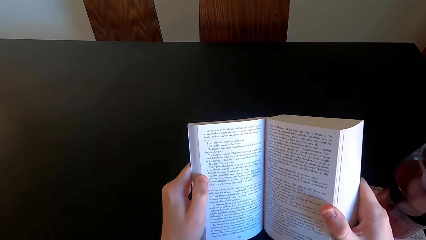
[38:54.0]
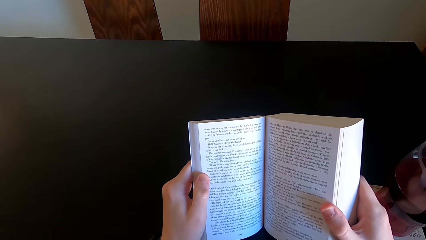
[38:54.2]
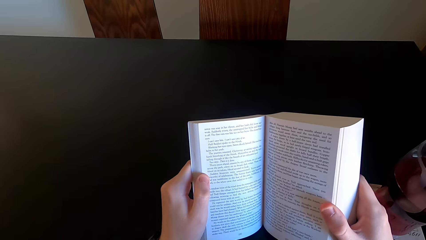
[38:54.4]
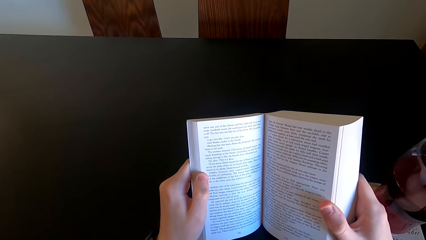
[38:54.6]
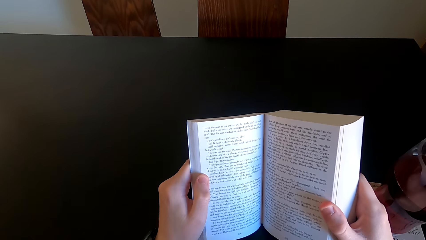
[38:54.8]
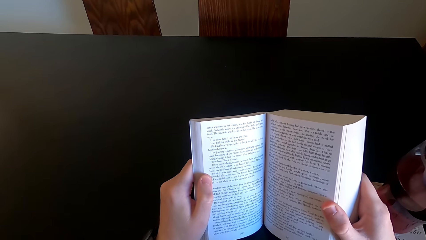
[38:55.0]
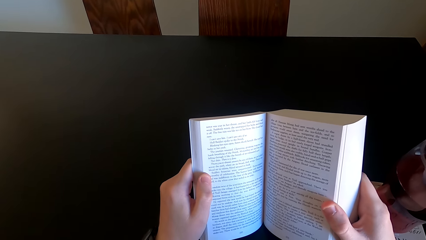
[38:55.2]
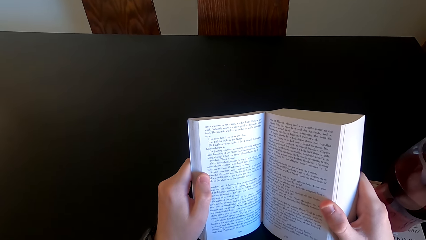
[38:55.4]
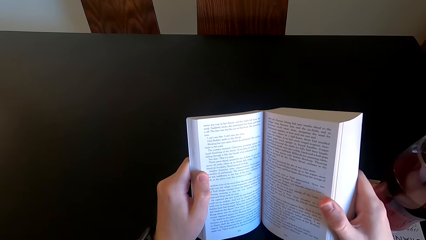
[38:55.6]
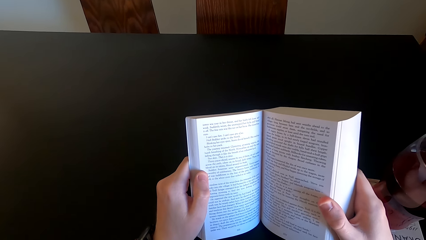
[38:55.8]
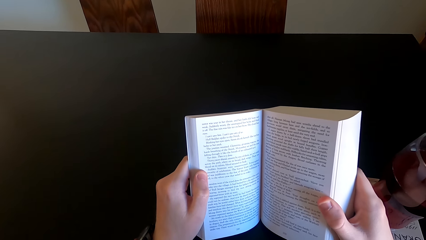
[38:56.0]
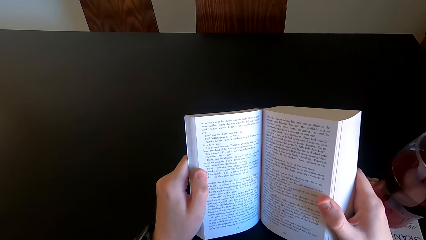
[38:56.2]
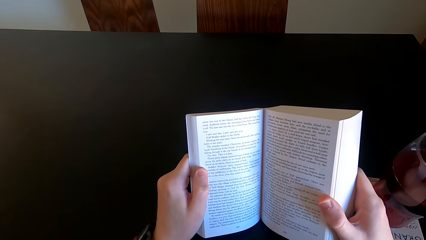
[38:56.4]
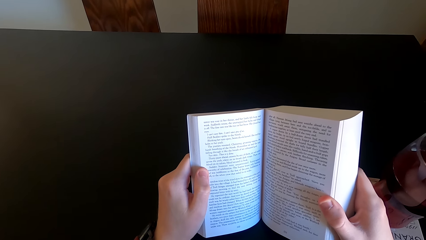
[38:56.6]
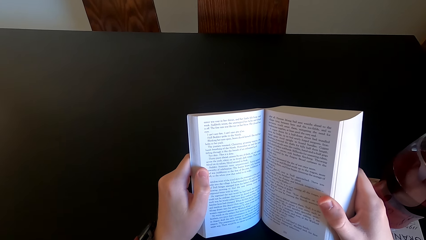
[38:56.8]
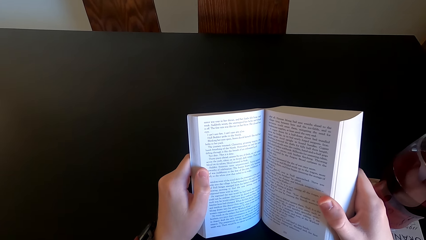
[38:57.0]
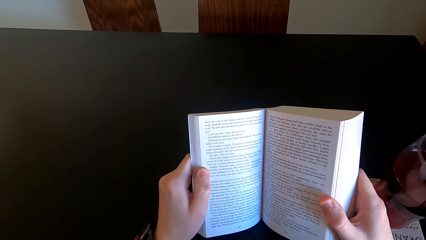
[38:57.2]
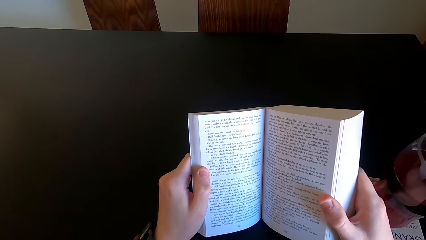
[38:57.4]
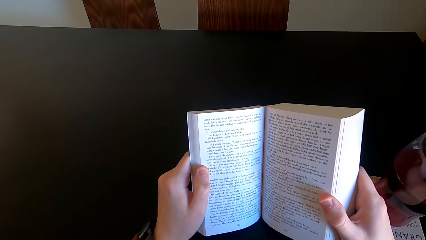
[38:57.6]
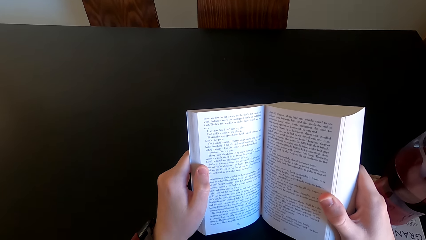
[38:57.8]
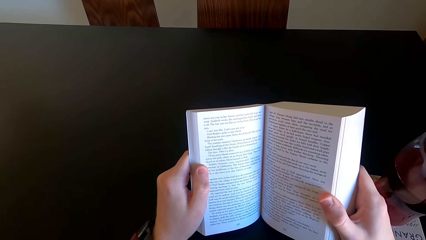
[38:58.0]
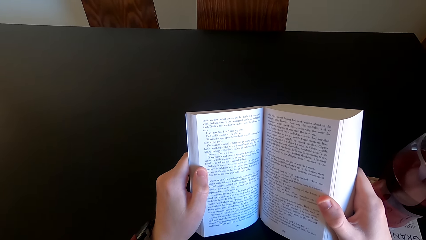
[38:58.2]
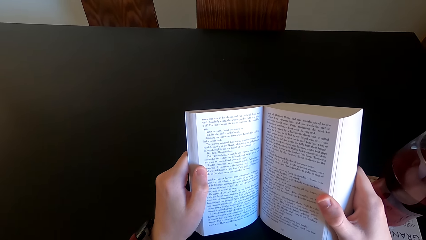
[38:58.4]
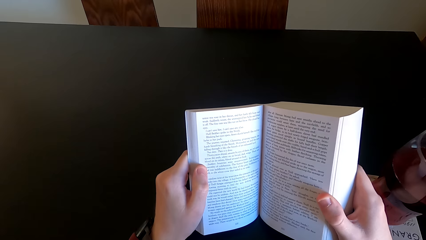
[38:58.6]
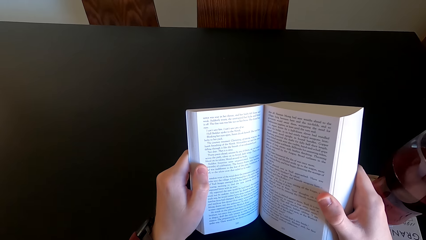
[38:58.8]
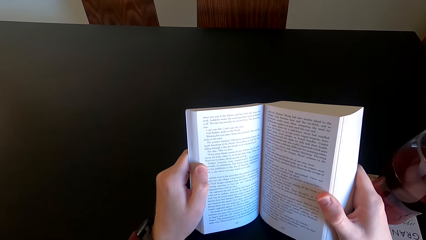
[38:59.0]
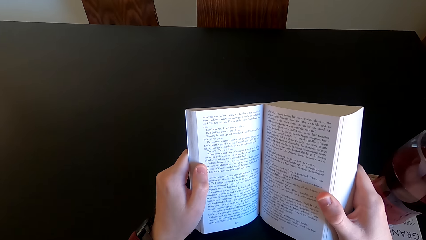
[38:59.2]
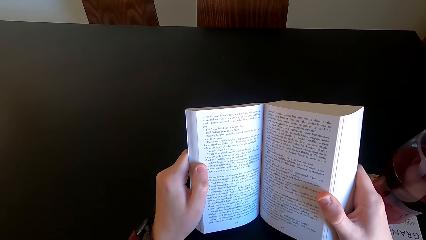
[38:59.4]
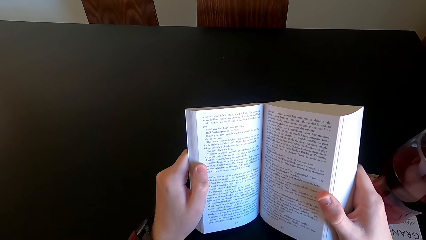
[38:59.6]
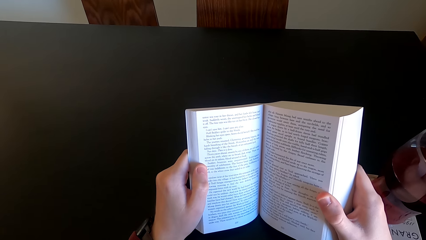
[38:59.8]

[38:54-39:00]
The camera wearer reads the book.

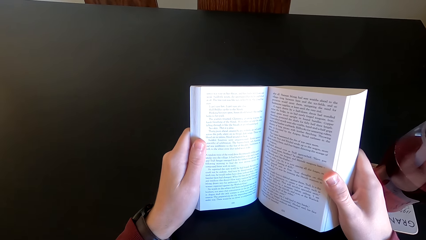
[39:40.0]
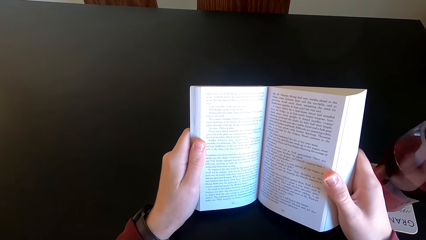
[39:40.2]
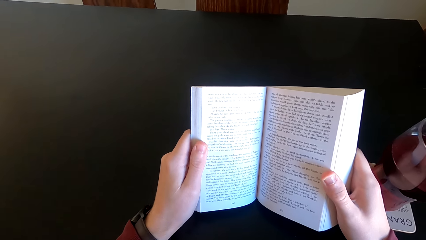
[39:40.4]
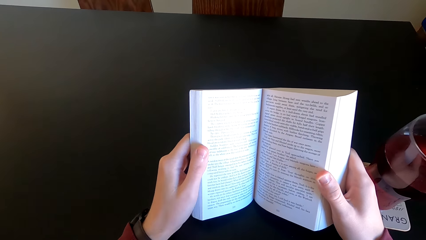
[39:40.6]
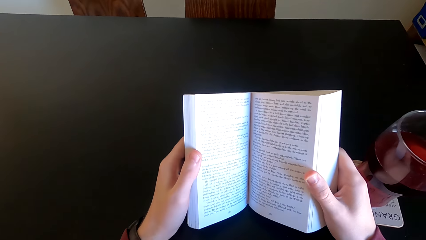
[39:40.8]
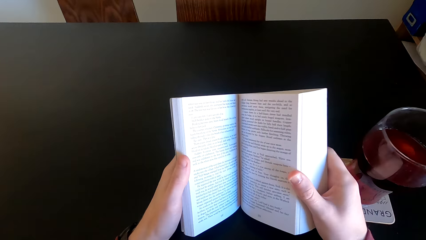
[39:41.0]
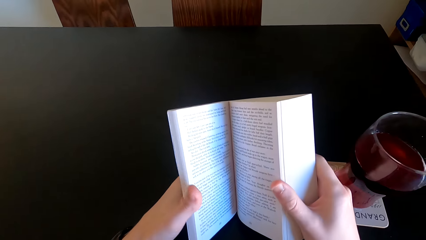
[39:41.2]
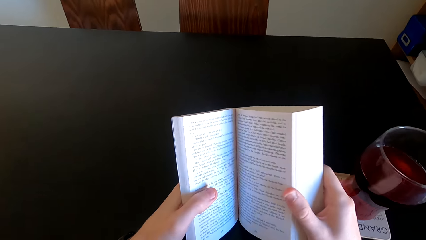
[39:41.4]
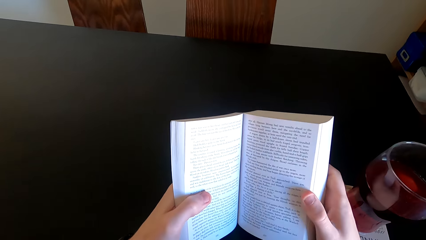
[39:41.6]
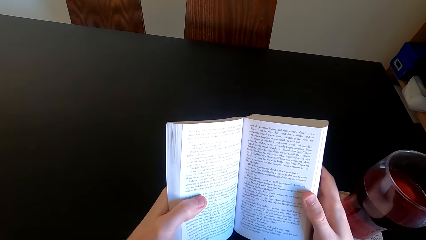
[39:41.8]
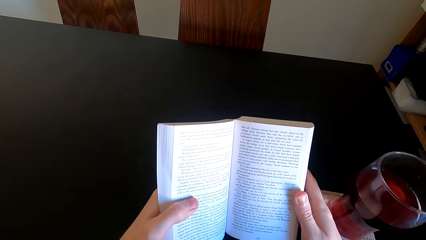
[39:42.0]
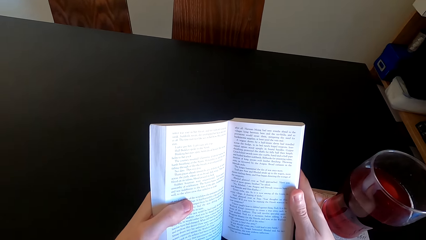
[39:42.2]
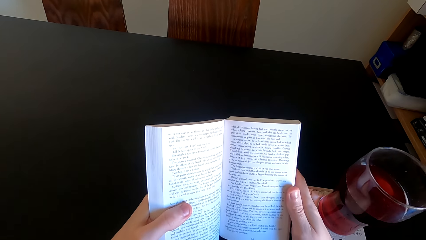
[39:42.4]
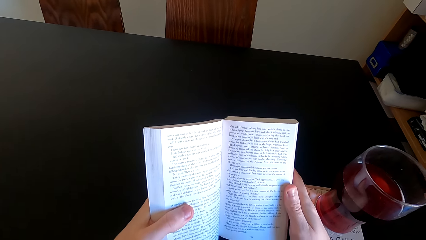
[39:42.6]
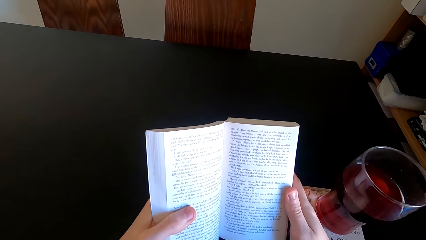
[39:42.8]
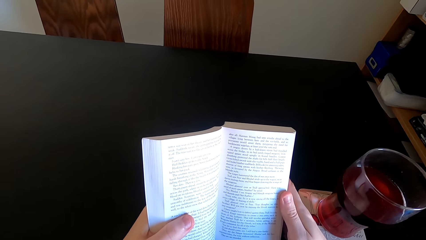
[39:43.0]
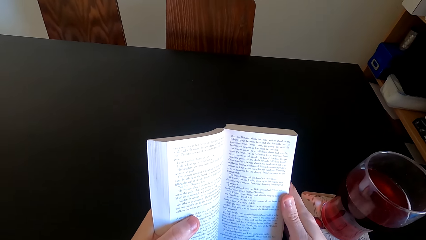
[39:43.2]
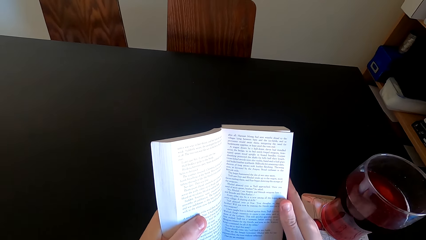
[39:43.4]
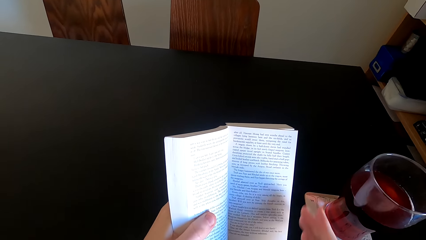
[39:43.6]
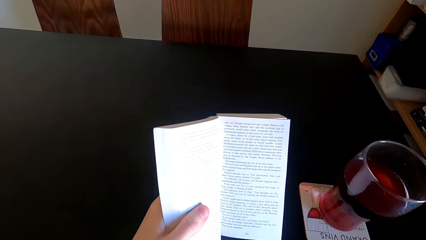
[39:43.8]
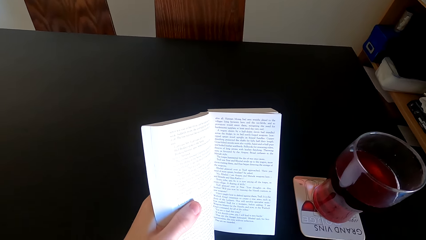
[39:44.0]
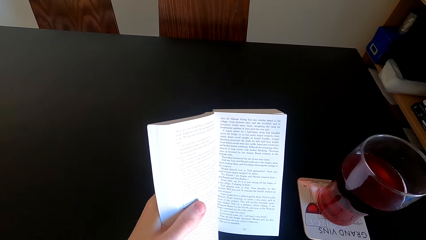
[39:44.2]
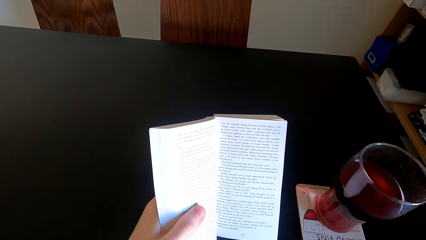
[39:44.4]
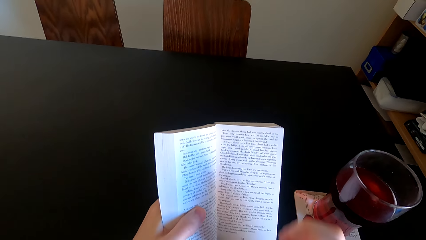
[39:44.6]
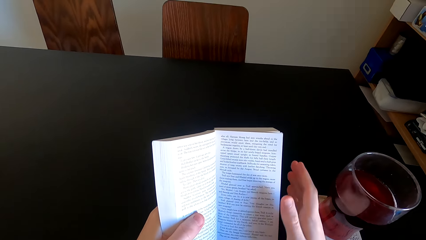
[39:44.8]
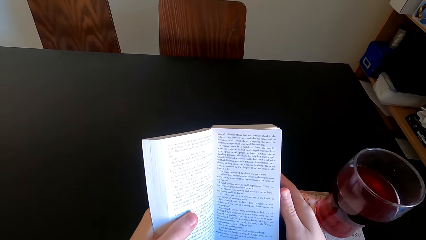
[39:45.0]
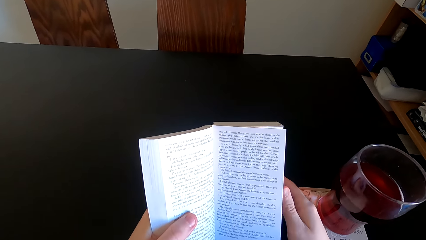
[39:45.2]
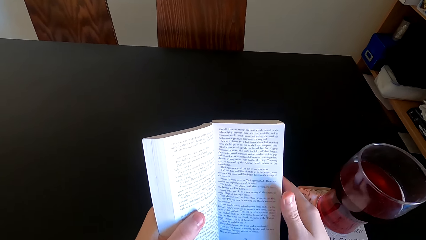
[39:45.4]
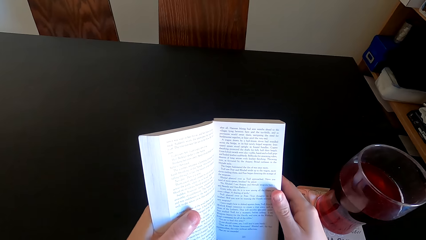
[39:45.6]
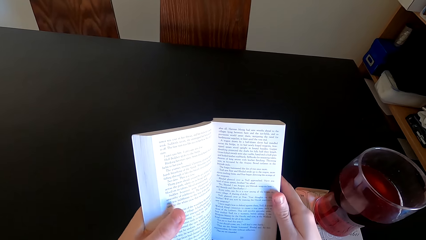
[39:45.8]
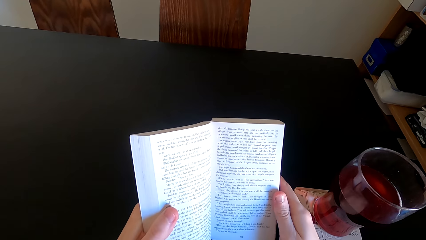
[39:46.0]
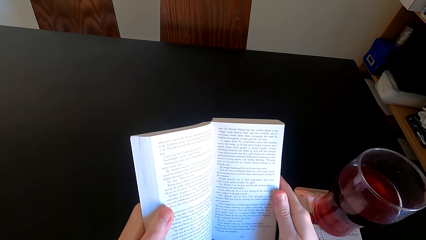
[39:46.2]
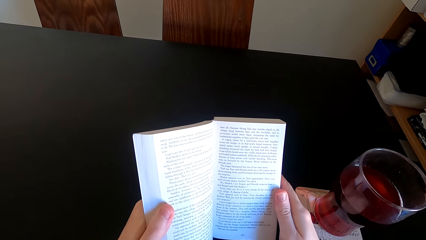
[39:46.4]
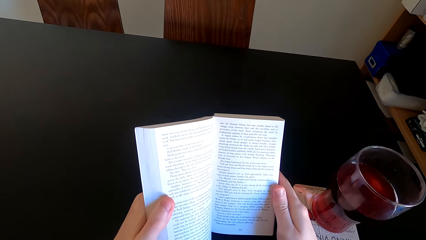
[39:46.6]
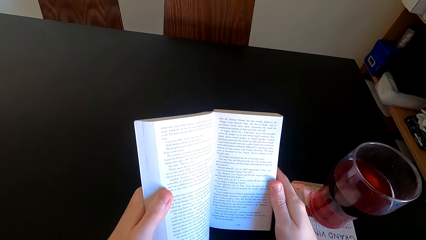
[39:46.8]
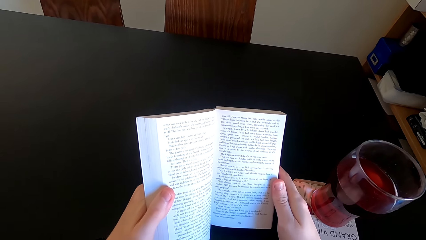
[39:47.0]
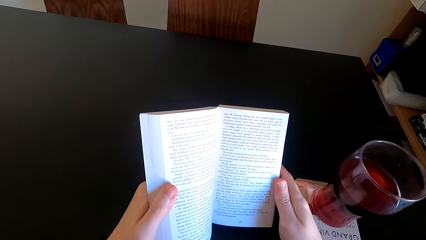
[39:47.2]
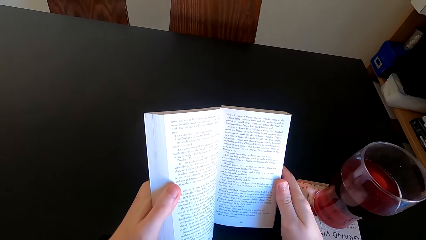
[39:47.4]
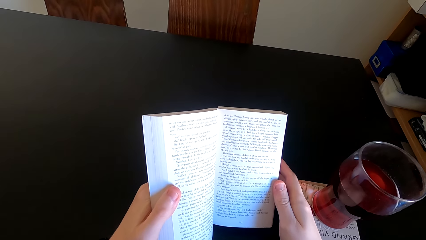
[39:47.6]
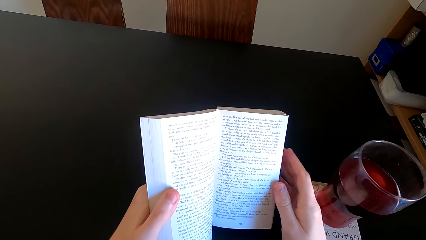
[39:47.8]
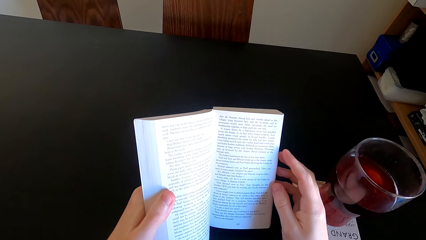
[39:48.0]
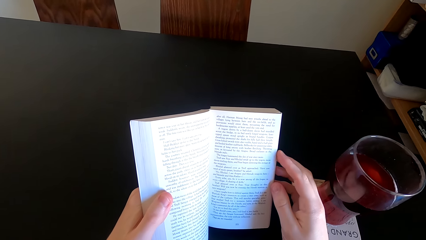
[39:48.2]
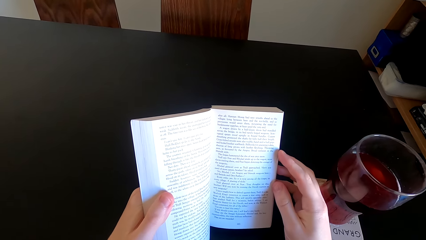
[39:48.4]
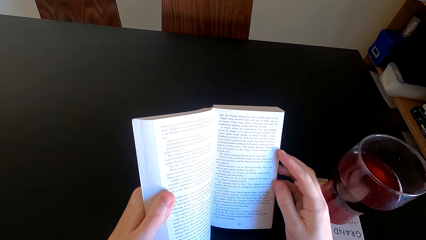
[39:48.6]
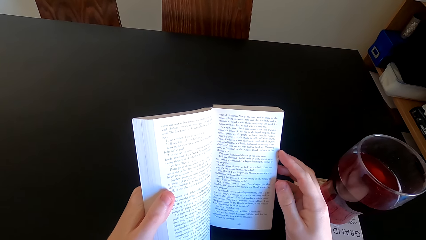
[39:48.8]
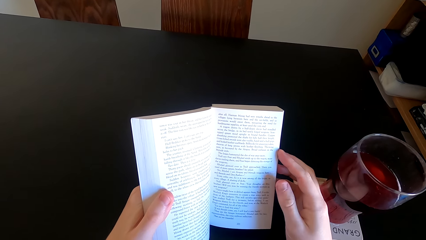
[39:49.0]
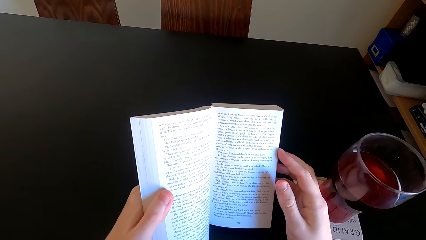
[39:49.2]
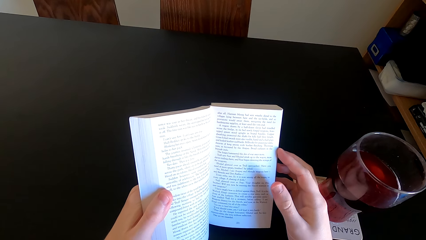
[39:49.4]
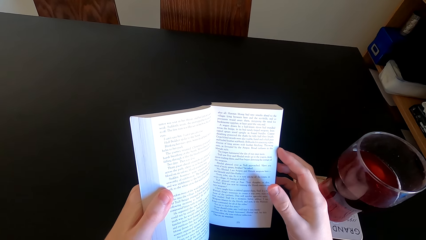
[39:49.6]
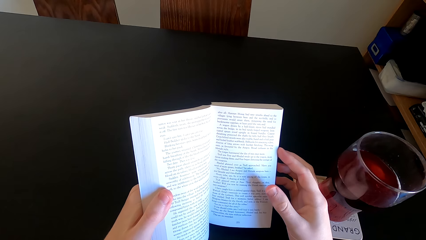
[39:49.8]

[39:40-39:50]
The camera wearer moves the book. He moves his hand. He touches the book with both hands.
